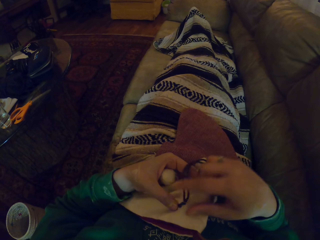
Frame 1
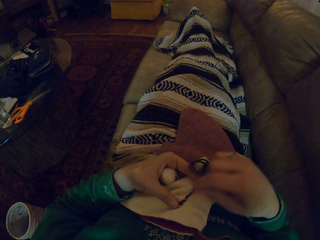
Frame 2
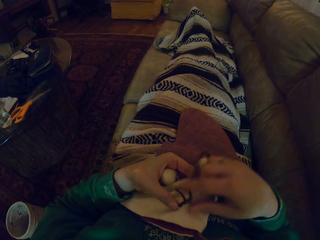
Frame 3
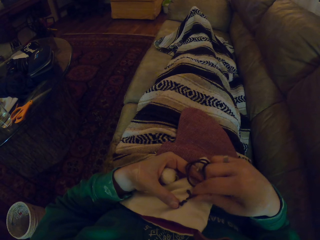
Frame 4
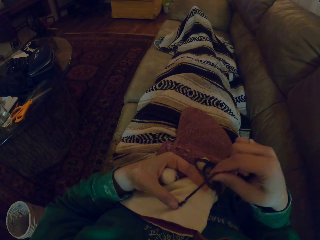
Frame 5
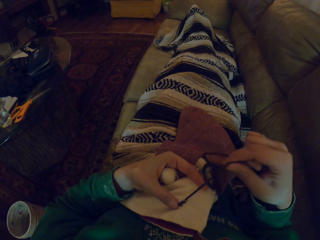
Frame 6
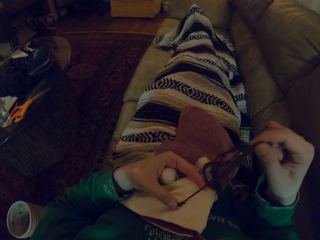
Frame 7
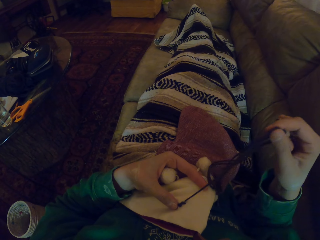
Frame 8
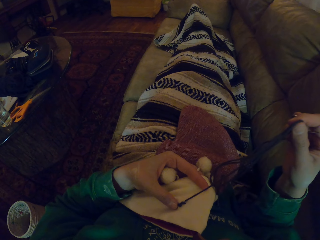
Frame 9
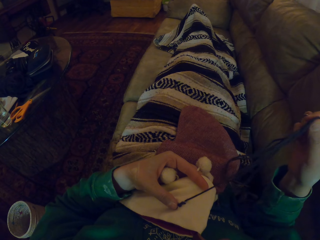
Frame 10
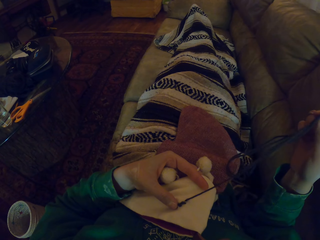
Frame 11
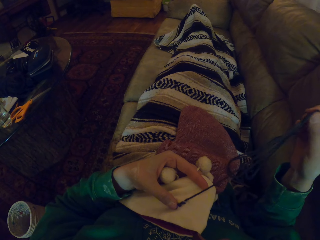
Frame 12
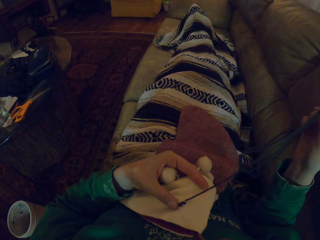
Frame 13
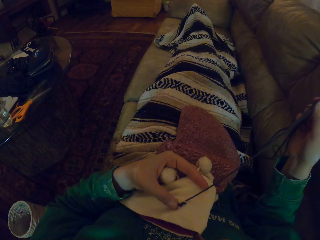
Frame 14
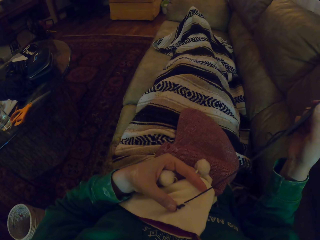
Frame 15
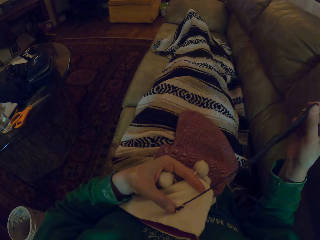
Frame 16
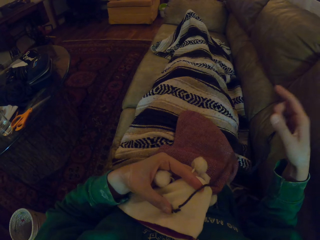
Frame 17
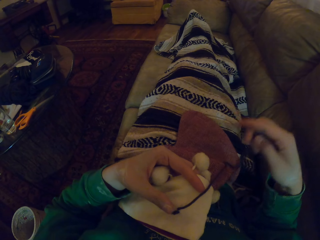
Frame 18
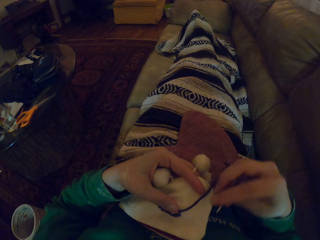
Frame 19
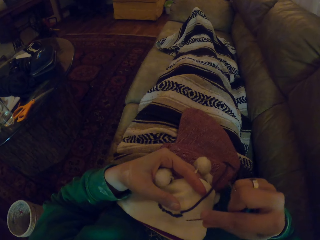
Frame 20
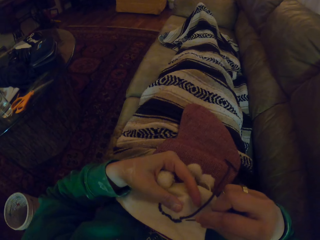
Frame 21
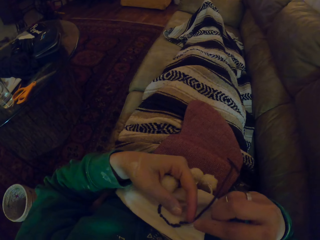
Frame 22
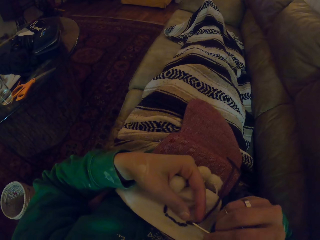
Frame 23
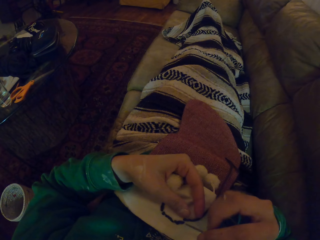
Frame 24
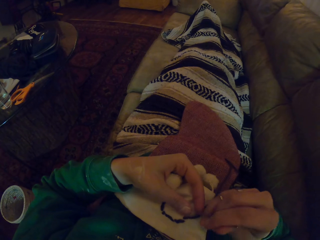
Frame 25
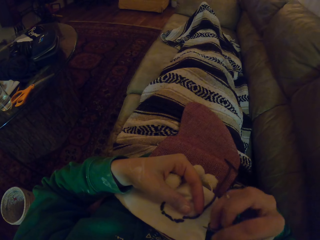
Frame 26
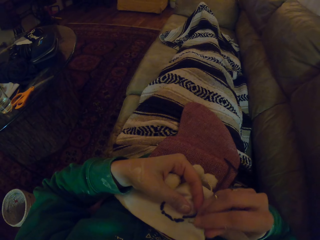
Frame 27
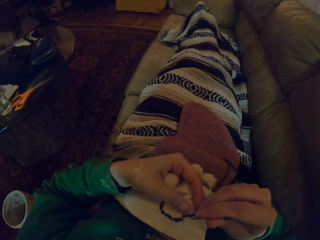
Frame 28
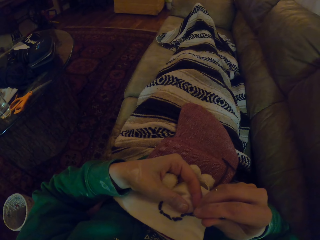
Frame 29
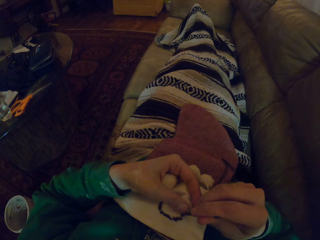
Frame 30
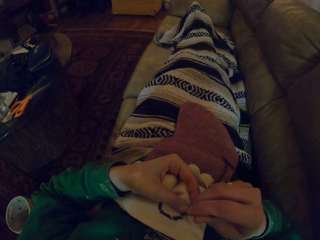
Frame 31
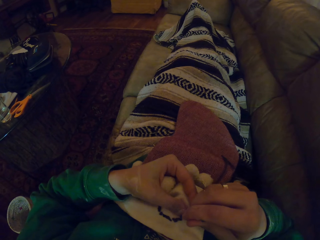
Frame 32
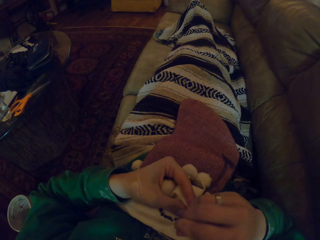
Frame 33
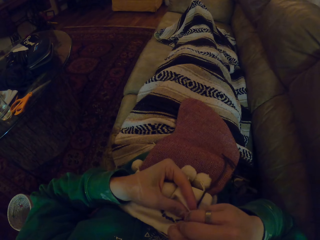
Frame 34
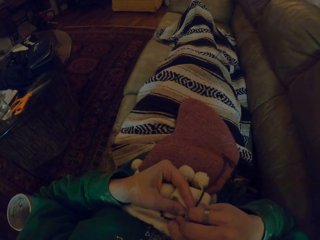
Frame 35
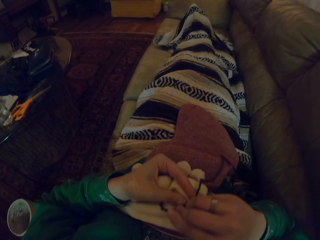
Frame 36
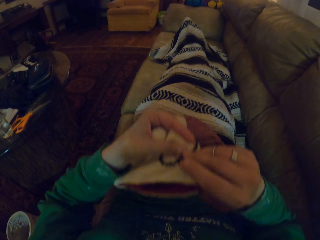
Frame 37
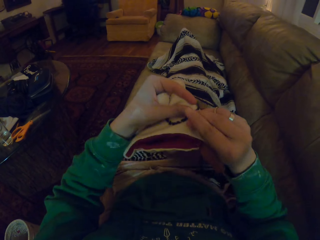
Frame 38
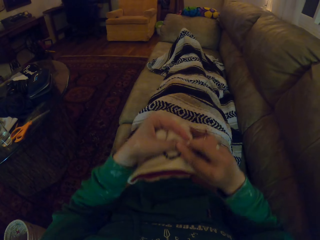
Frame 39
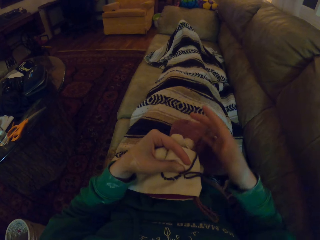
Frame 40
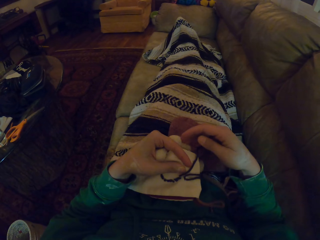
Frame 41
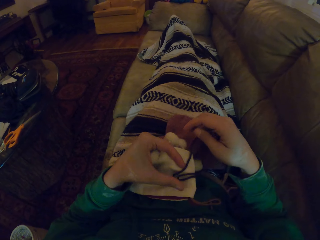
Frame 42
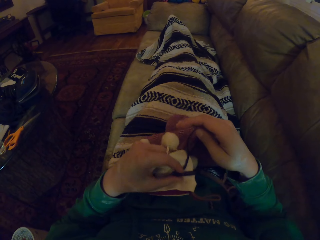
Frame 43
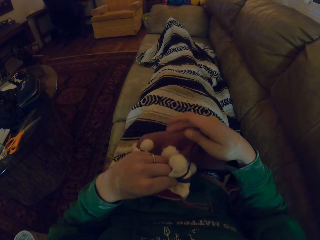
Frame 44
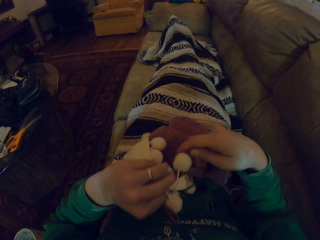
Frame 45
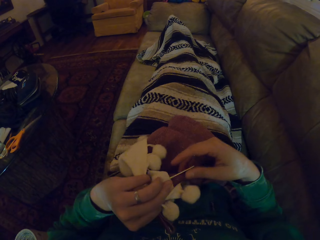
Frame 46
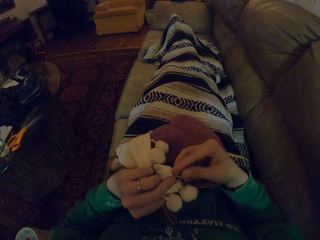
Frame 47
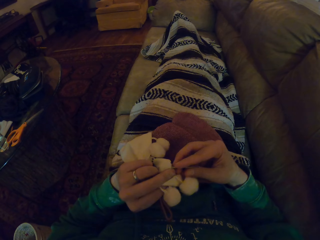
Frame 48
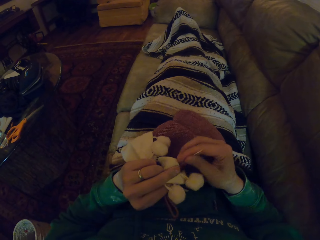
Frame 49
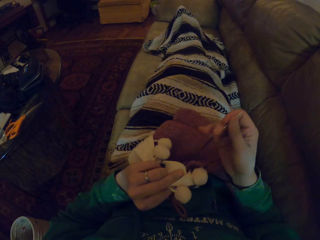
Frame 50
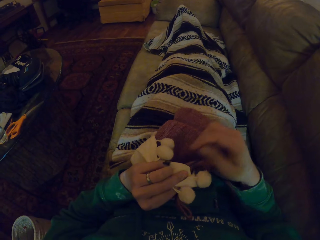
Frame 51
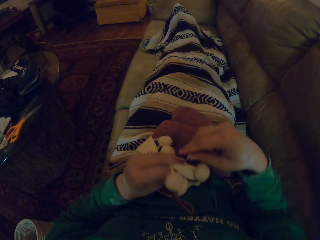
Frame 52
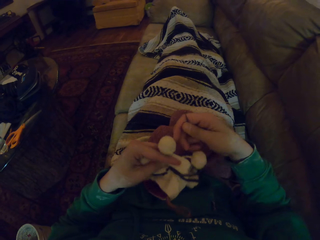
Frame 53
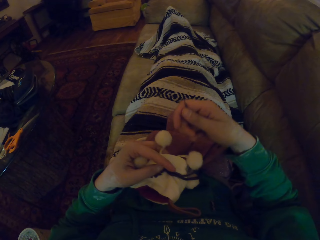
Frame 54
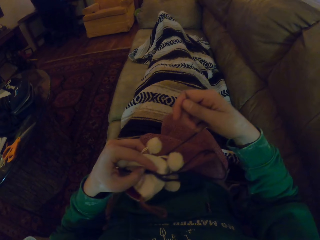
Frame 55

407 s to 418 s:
The camera wearer knits the marvin hat.

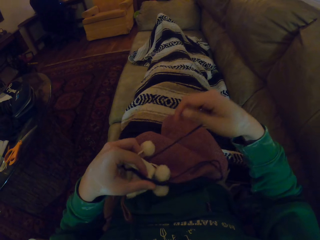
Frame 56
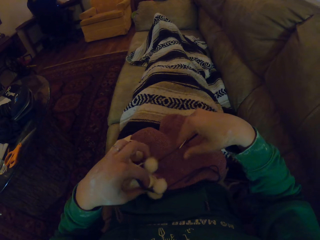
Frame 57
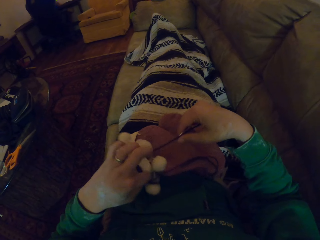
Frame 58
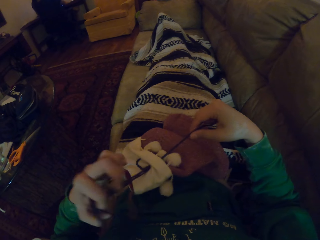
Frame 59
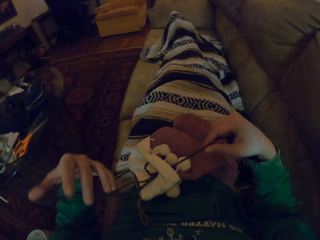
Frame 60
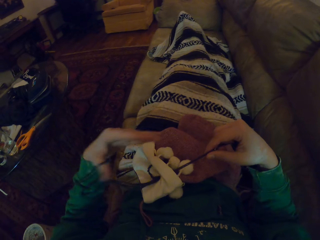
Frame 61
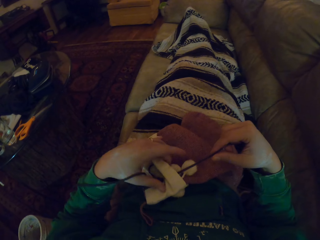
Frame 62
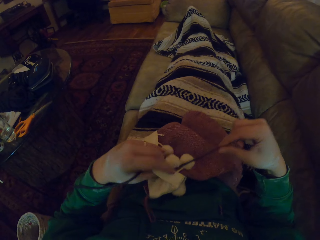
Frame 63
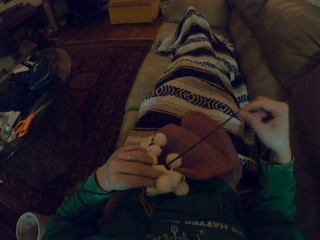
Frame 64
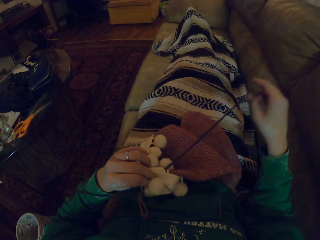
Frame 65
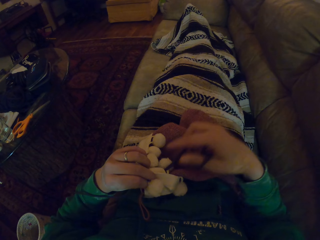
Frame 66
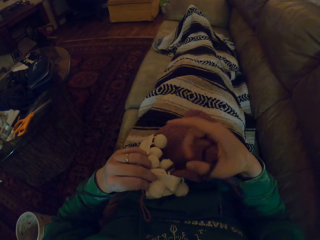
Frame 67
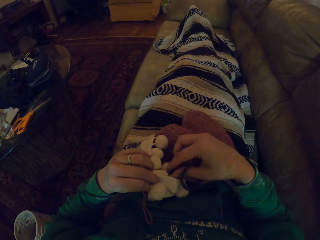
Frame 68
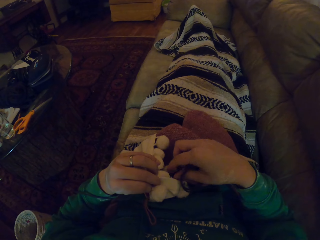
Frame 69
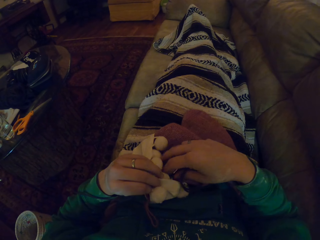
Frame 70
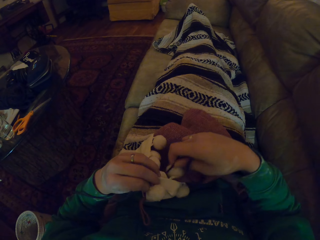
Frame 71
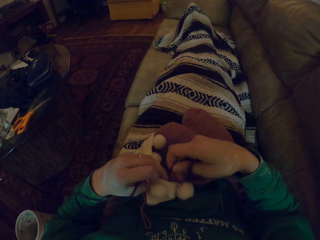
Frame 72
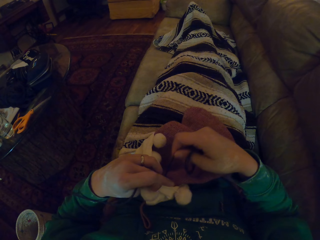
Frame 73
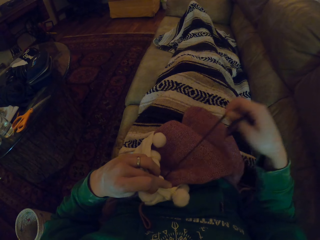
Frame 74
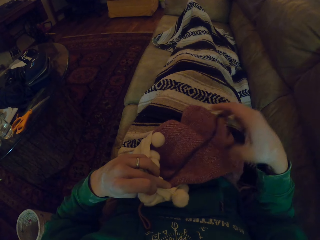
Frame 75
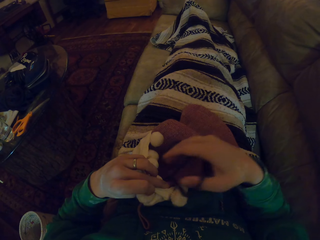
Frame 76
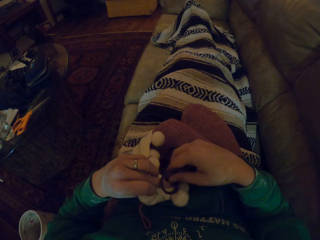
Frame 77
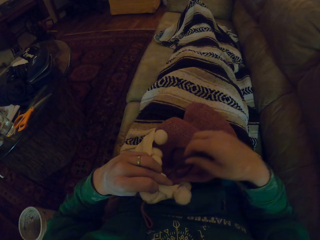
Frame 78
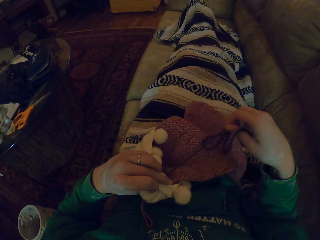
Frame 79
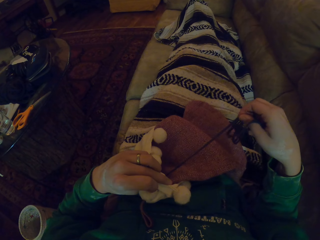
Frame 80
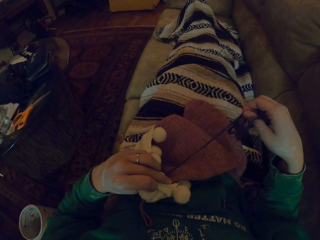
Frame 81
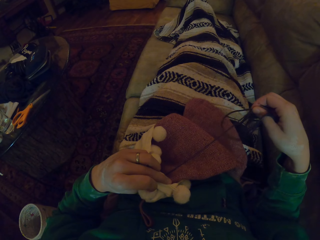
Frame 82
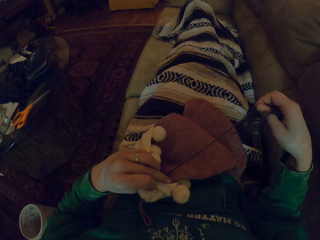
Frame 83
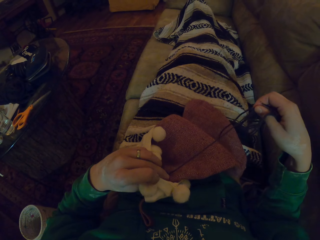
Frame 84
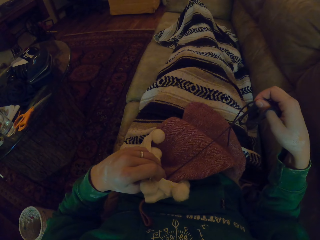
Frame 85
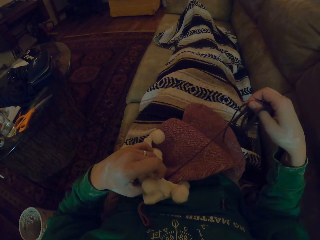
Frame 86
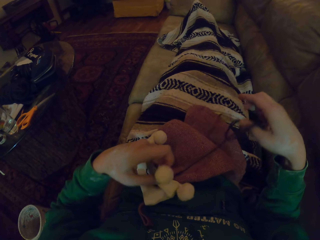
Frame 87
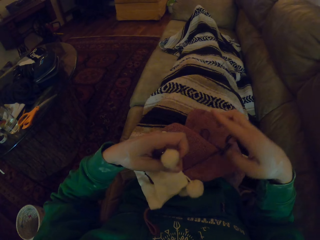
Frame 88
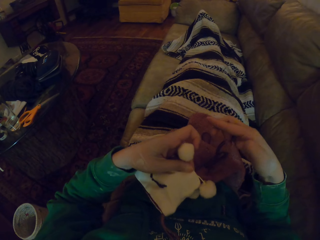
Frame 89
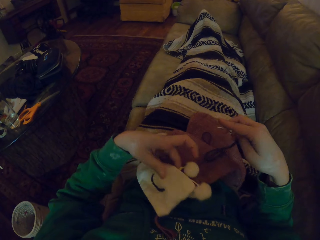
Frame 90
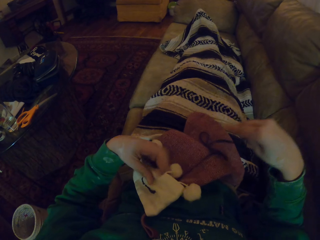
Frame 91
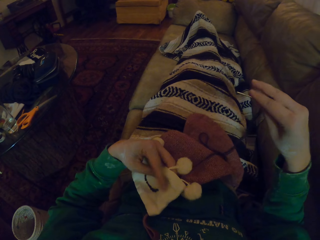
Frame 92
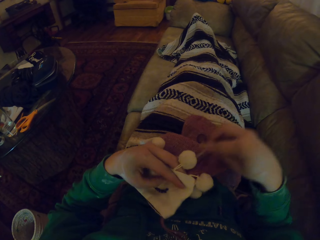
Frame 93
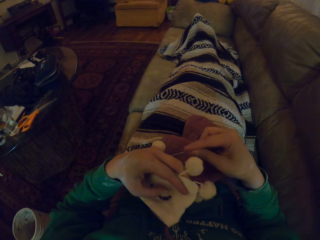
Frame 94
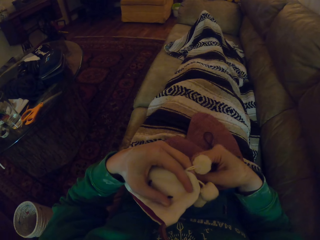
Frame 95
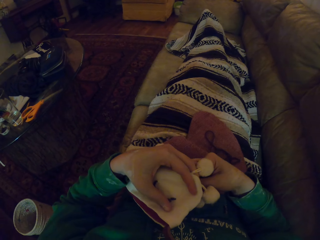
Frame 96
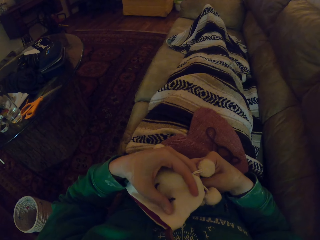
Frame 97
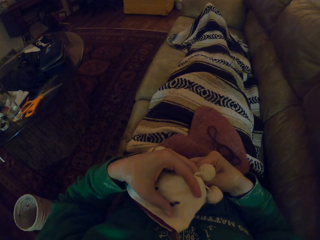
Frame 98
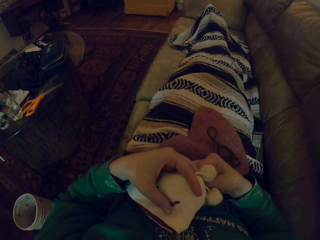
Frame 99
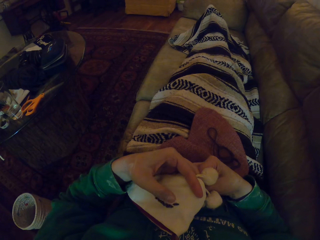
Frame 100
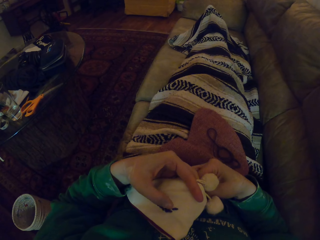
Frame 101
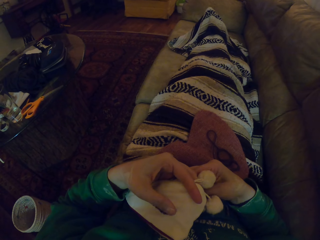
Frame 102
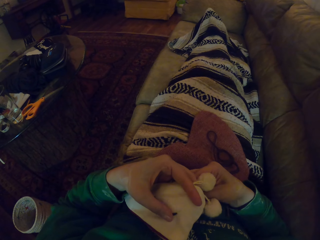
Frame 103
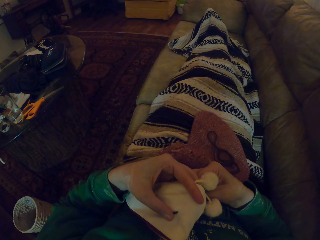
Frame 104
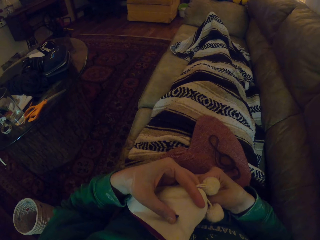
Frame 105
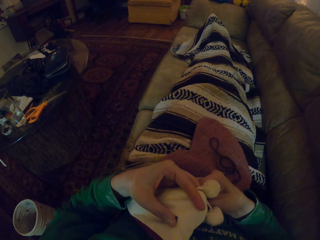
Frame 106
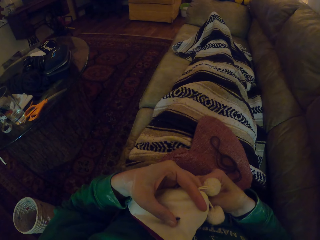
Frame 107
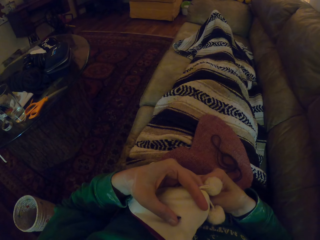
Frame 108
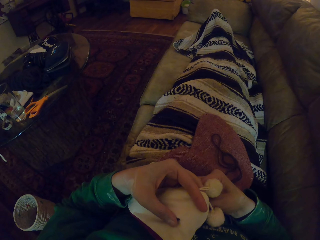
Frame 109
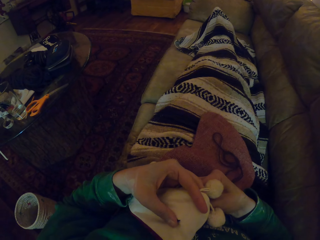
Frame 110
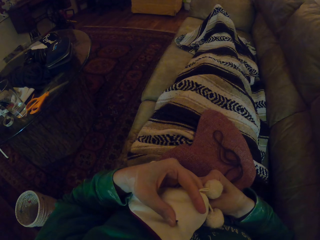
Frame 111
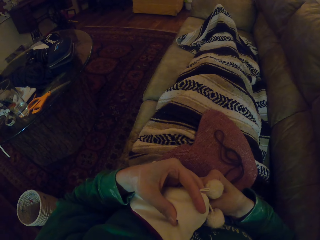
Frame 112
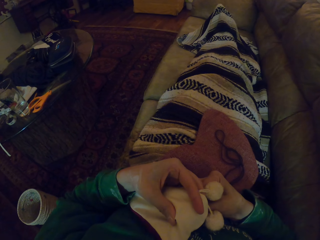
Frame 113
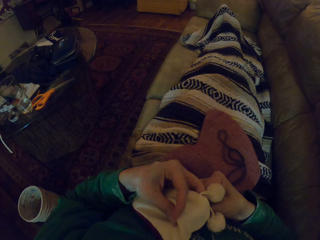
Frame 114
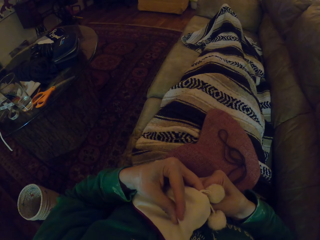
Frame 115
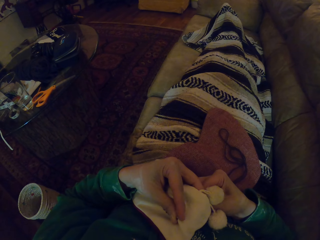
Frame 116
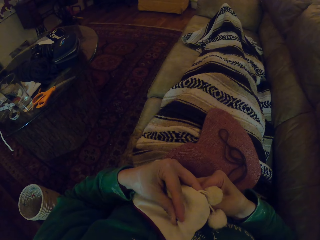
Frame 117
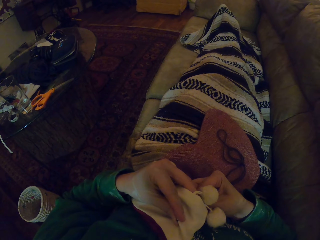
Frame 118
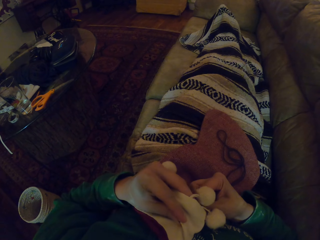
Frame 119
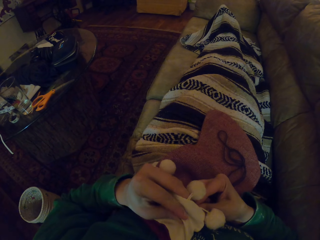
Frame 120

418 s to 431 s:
The camera wearer pulls the yarn. They knit the fabric.
